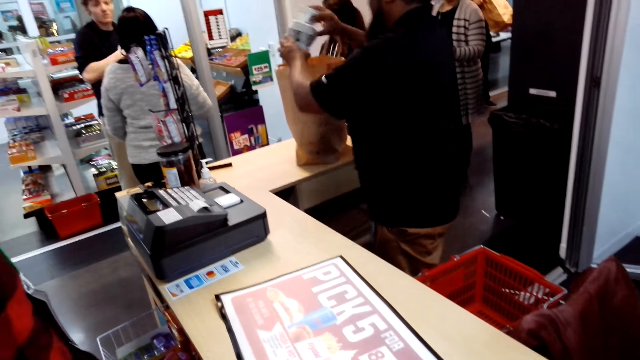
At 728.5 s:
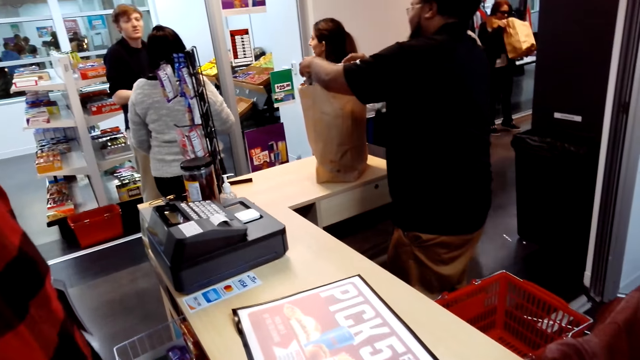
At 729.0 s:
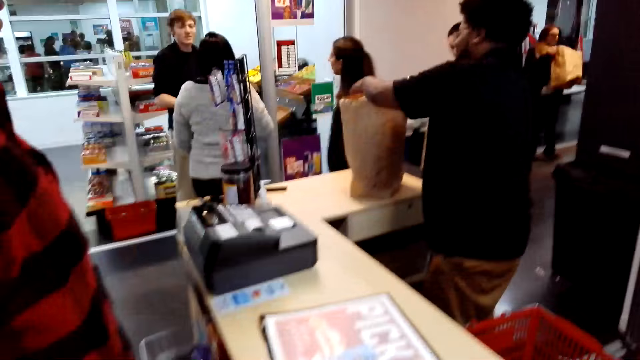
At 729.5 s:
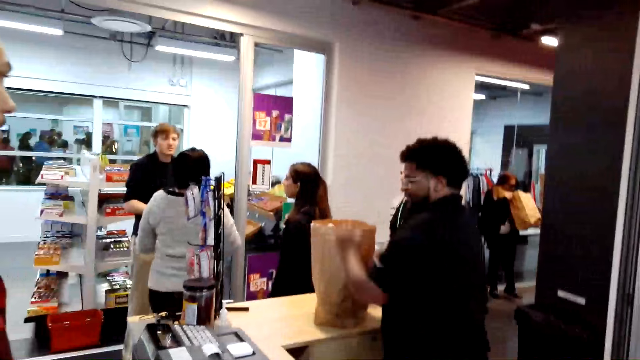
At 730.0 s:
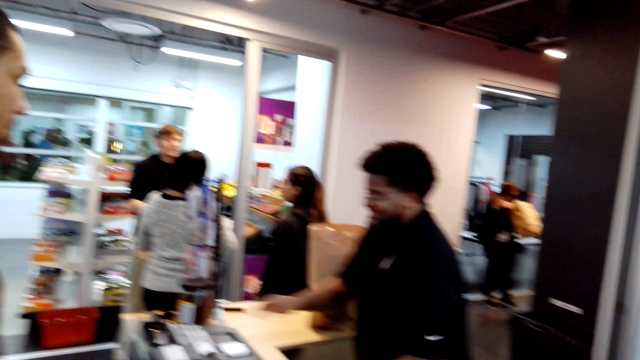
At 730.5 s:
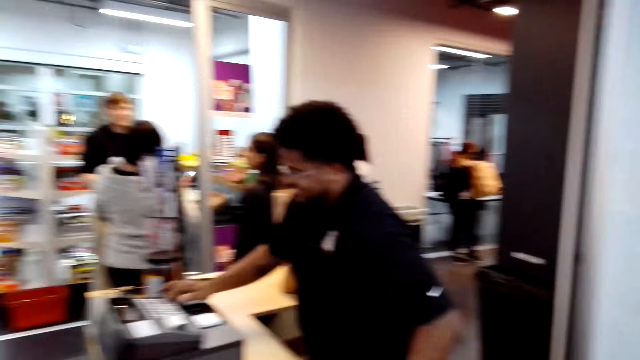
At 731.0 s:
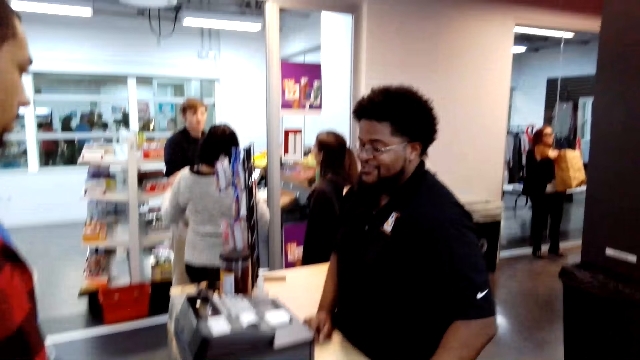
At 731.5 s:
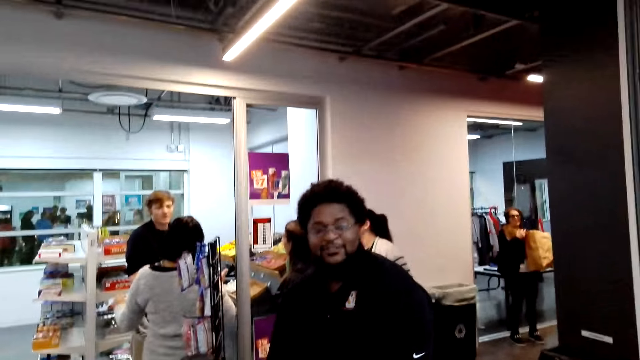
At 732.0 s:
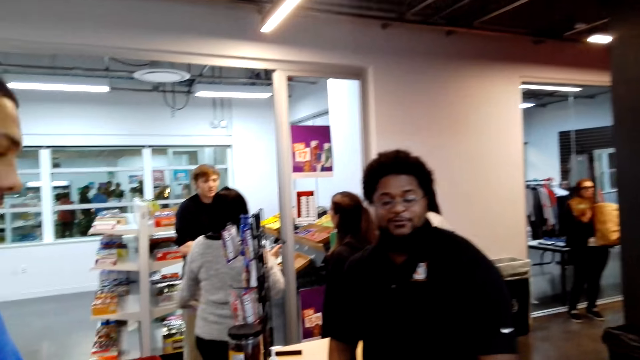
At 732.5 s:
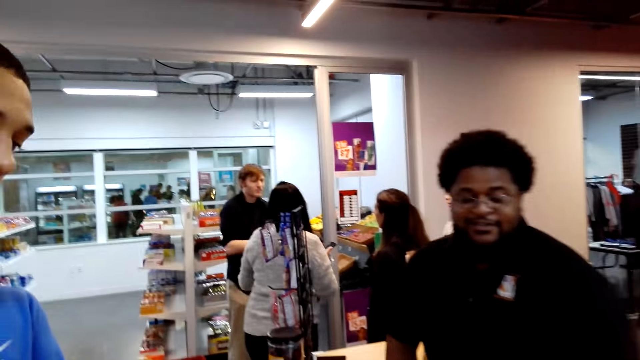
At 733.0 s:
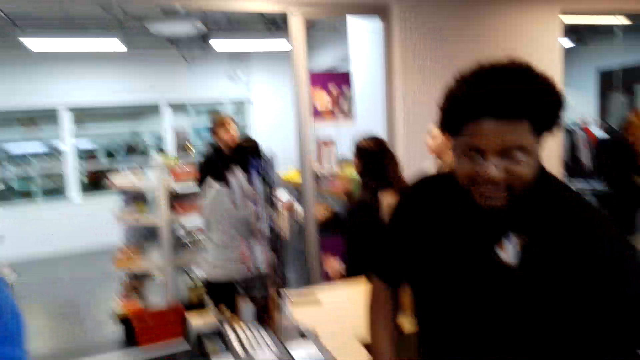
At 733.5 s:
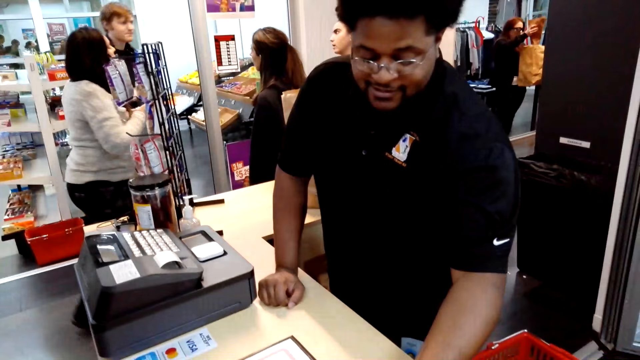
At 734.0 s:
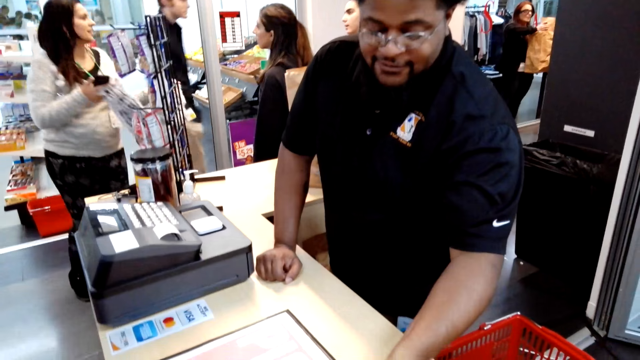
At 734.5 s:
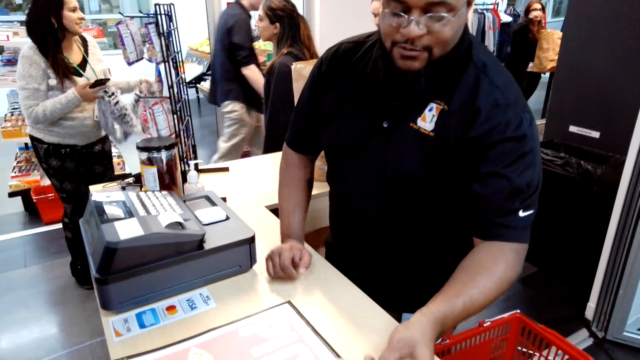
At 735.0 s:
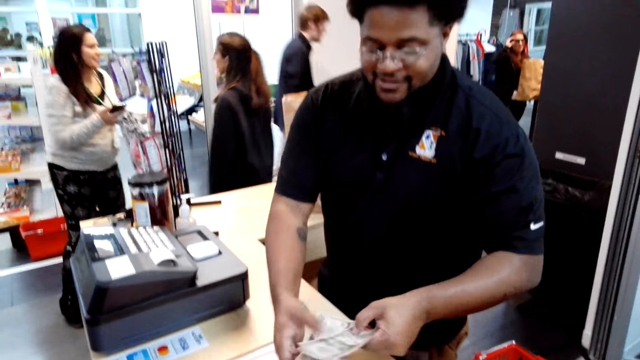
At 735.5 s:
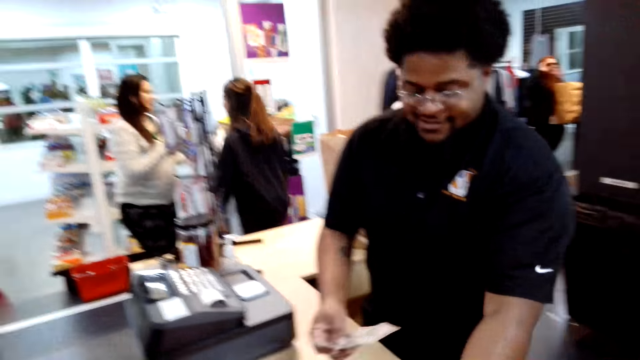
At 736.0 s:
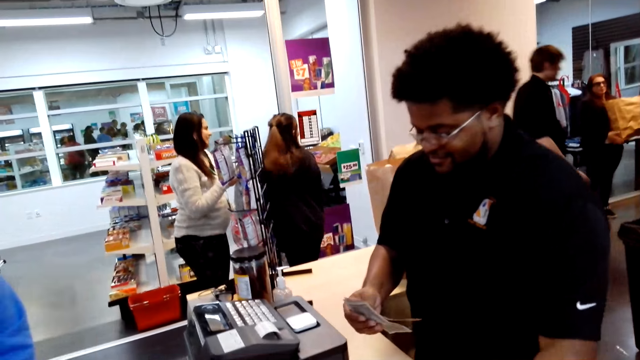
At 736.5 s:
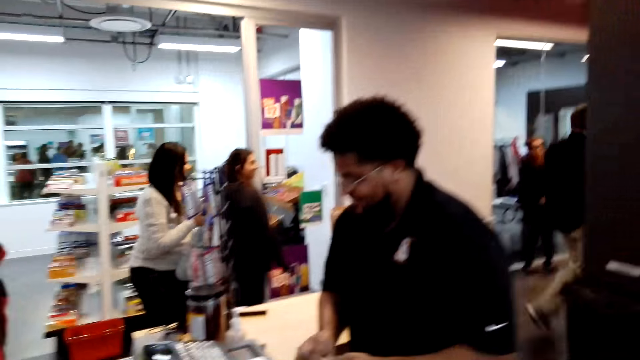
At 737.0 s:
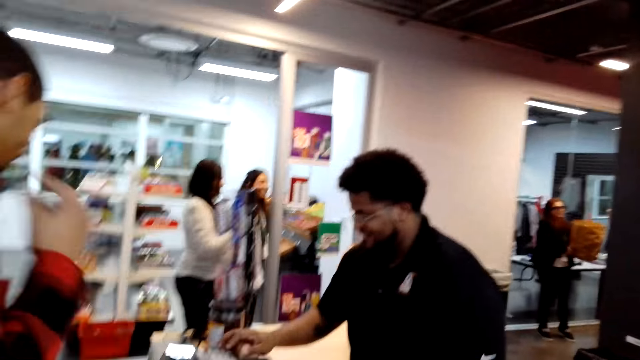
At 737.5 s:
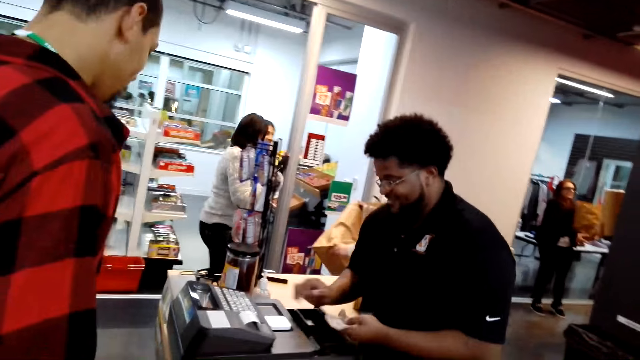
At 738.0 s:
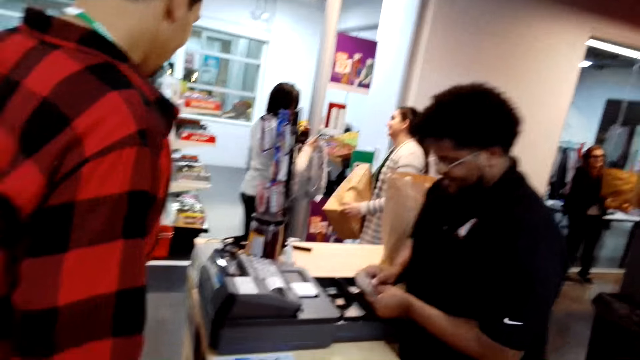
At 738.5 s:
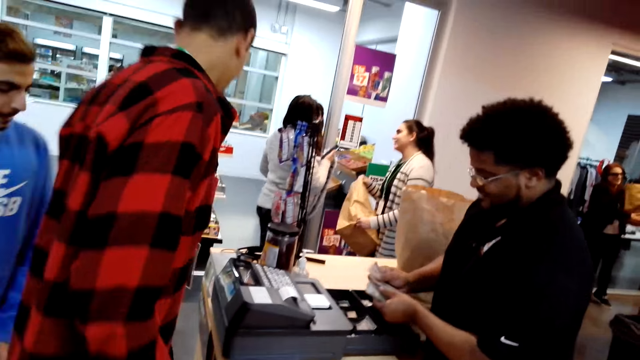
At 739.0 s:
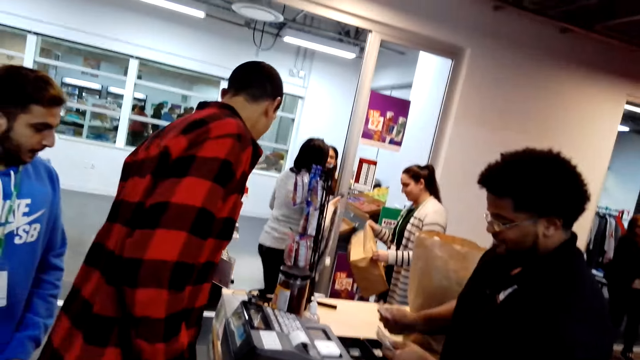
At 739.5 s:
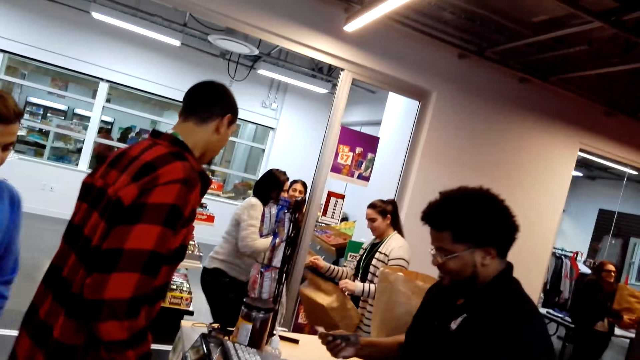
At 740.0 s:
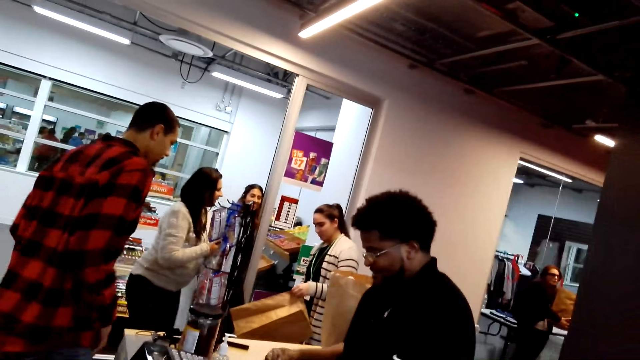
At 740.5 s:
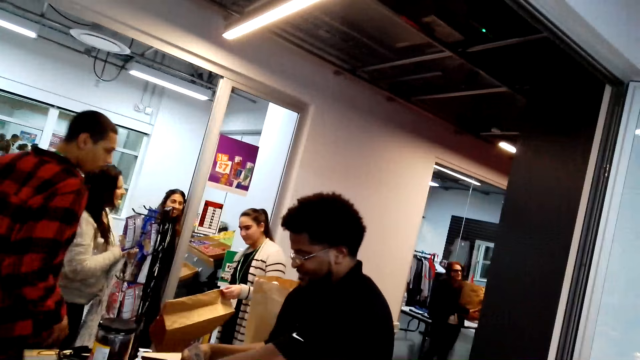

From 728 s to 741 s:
A man puts the item in the shopping bag. The man takes money from another man. A man walks around the counter.

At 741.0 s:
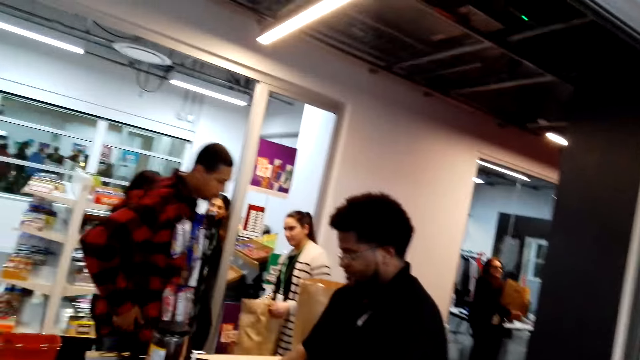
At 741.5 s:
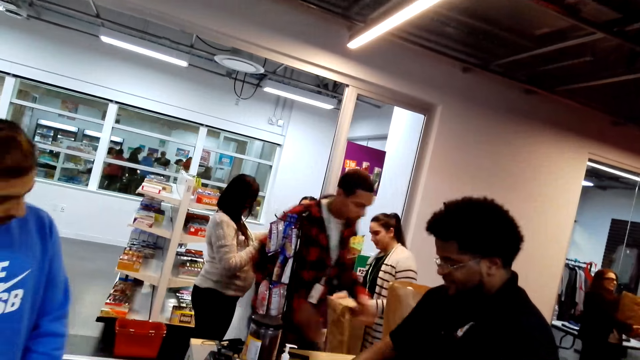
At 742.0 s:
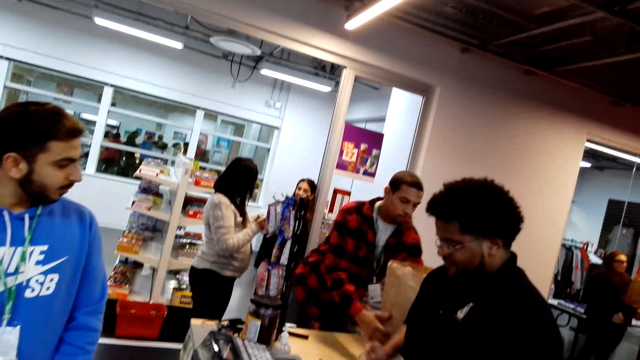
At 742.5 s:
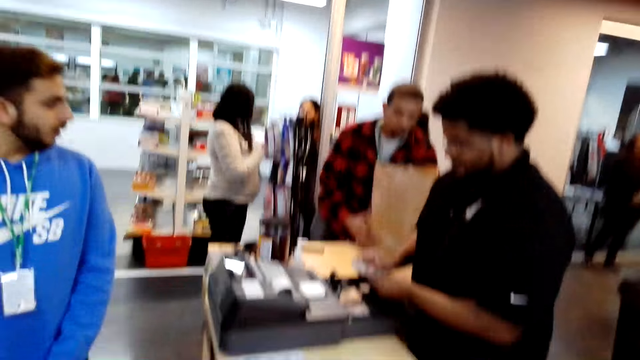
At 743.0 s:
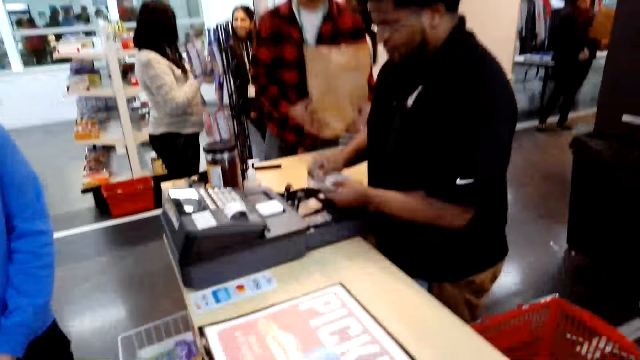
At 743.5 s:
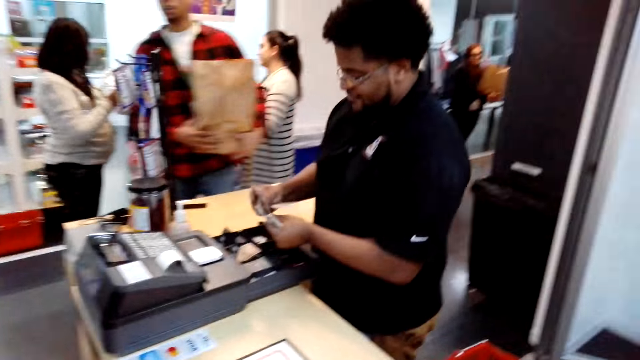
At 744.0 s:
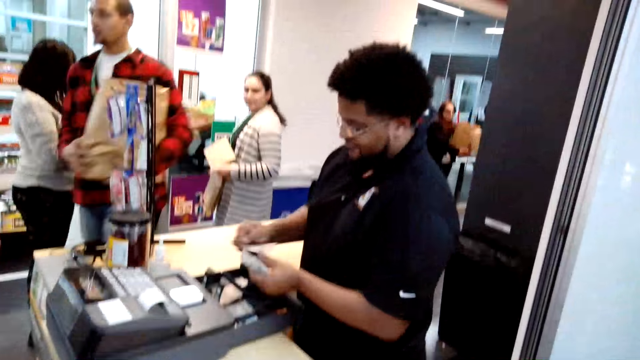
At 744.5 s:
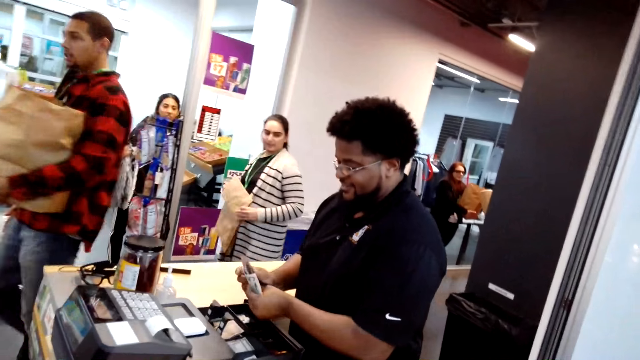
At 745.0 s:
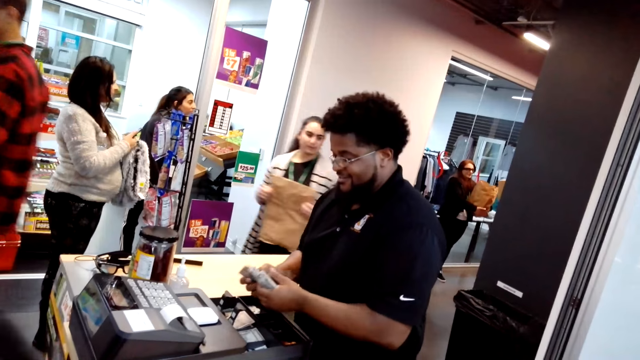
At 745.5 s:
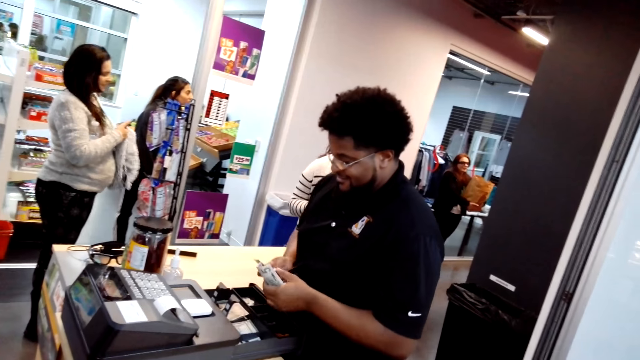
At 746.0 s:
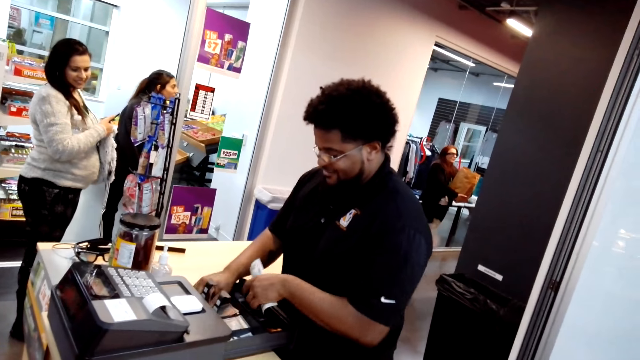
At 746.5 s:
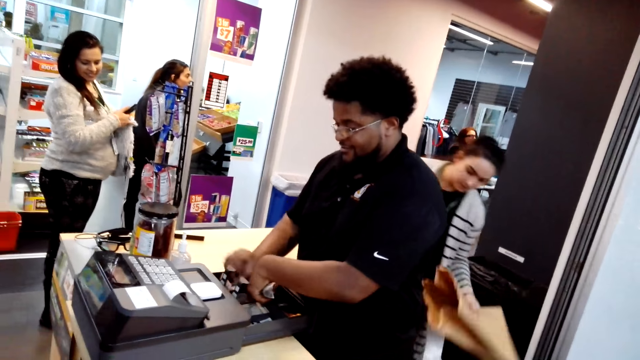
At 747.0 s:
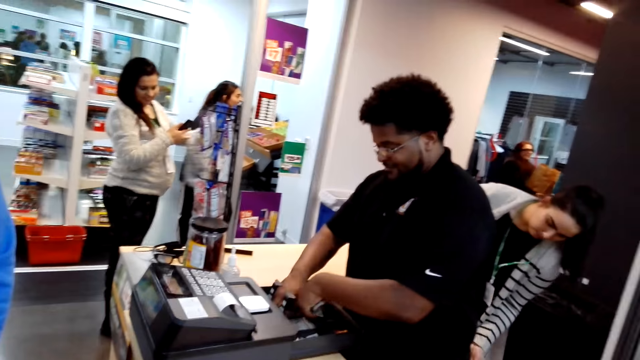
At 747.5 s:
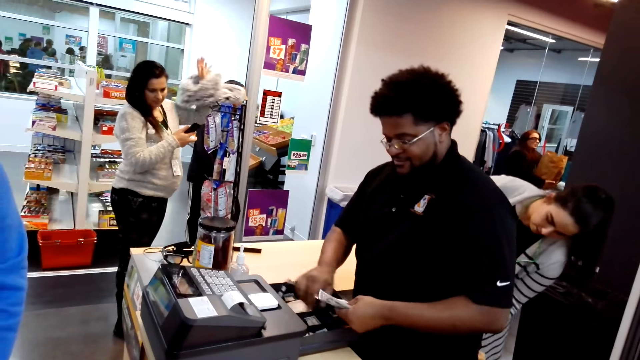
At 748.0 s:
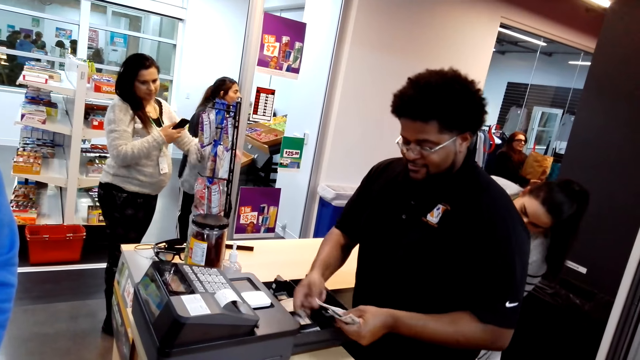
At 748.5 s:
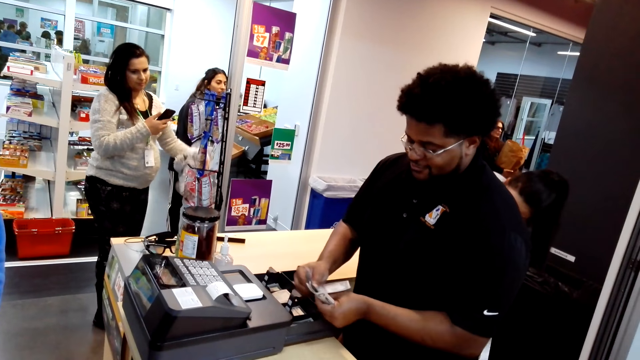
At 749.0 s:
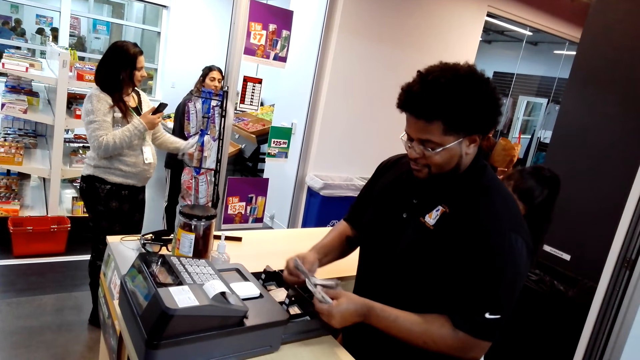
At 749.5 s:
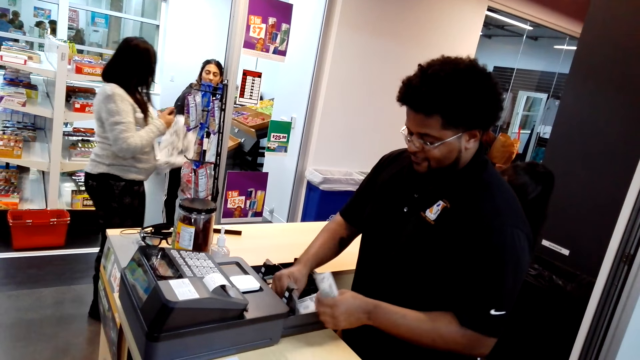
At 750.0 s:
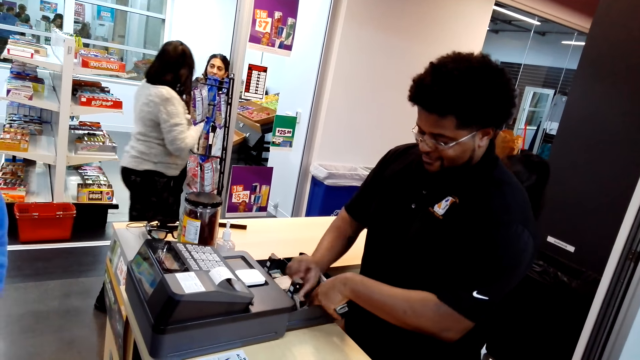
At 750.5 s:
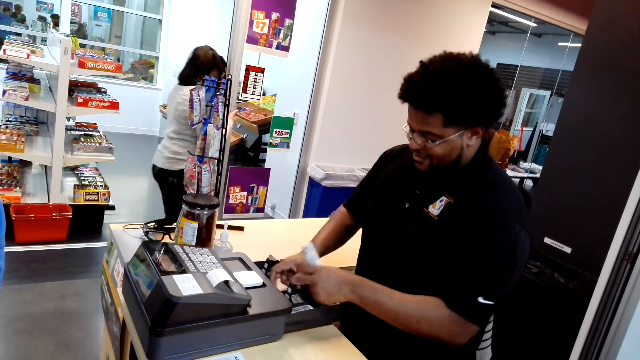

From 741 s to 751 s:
A man picks up the paper bag and picks items on the shopping bag. The man walks around the shop. Another man holds money.
